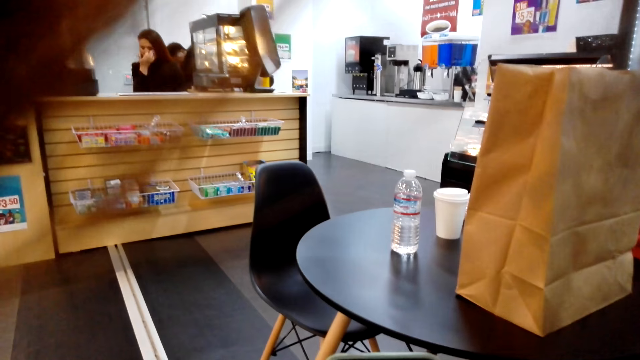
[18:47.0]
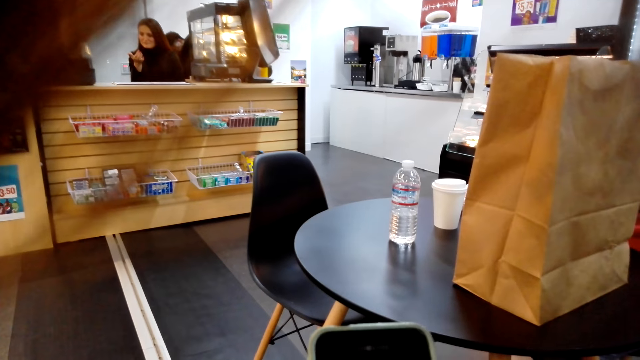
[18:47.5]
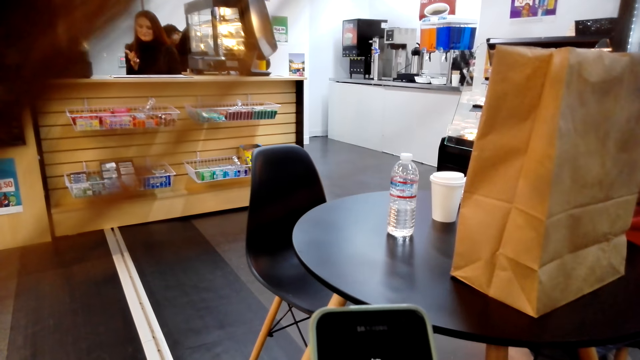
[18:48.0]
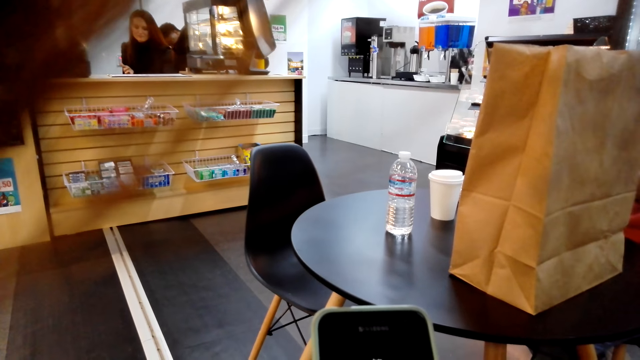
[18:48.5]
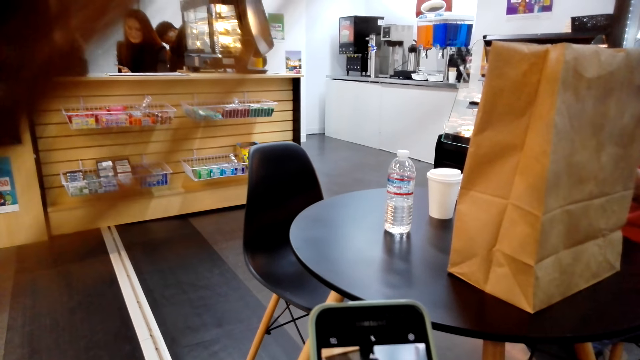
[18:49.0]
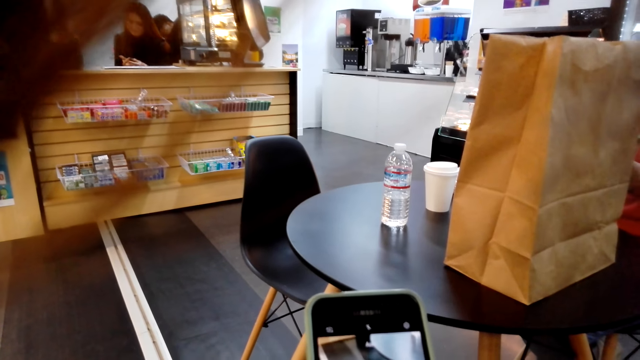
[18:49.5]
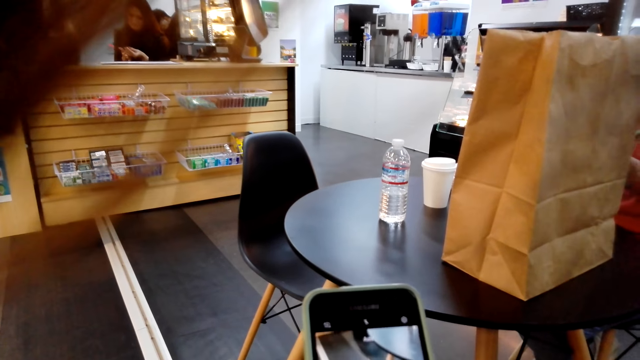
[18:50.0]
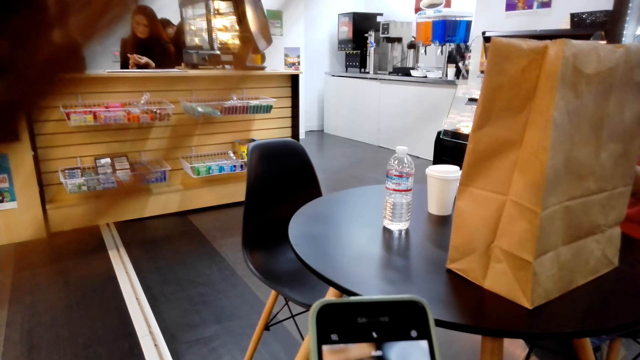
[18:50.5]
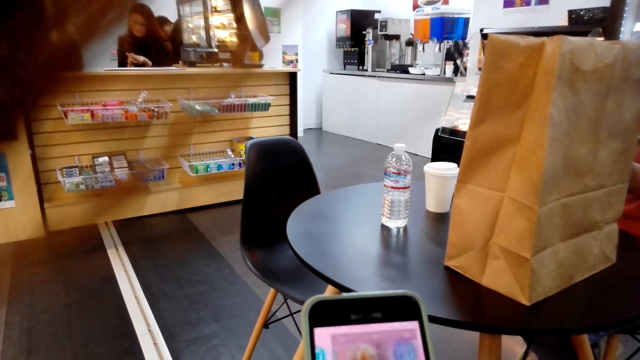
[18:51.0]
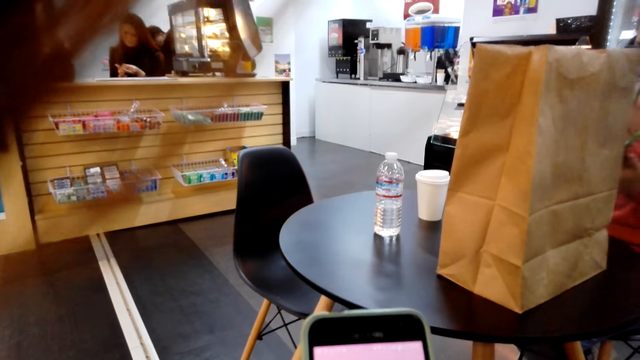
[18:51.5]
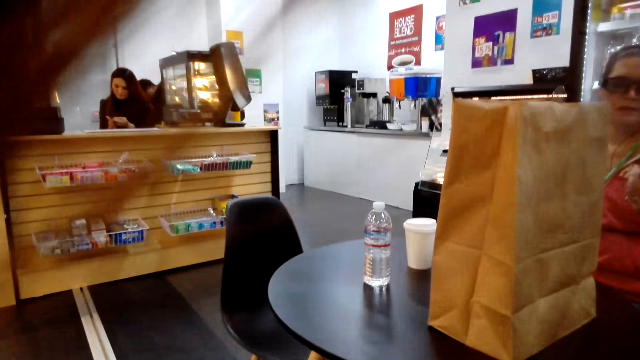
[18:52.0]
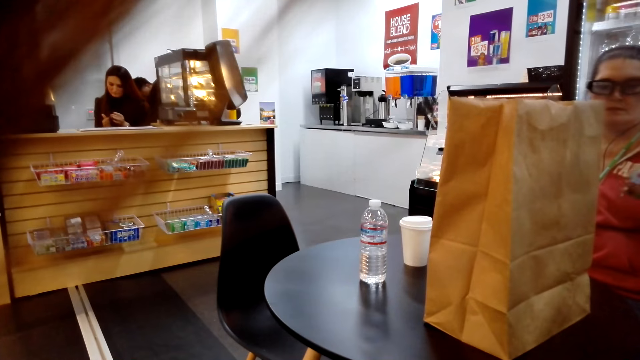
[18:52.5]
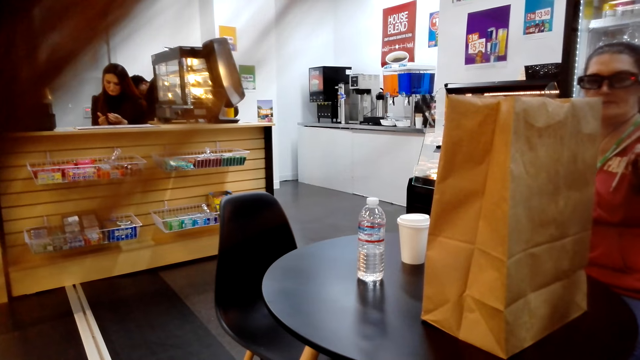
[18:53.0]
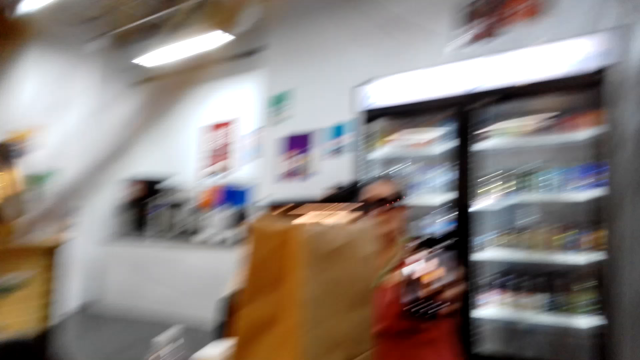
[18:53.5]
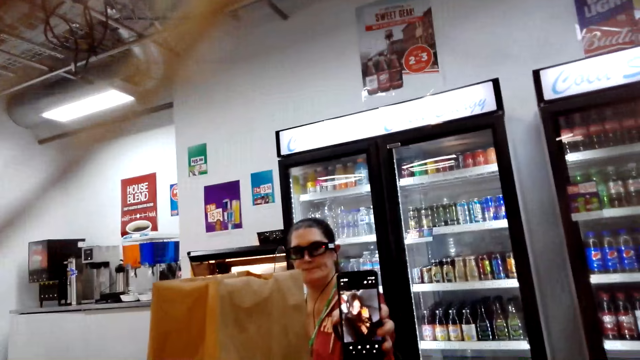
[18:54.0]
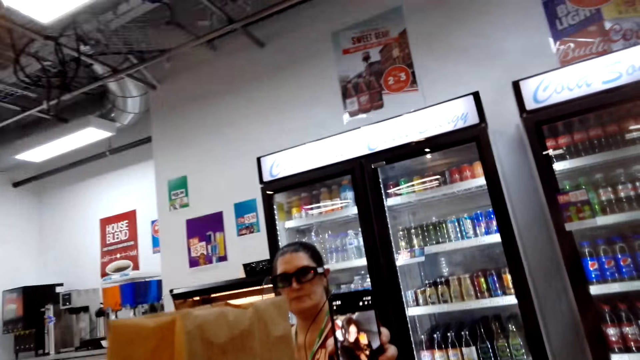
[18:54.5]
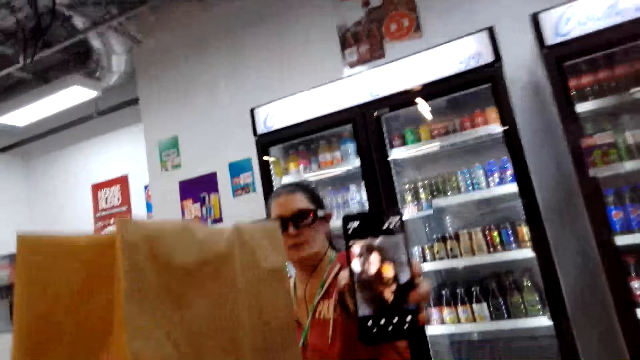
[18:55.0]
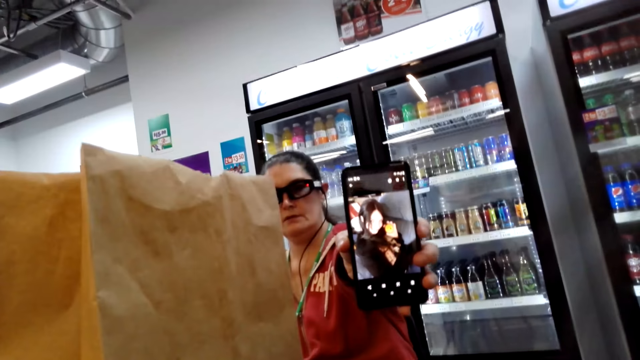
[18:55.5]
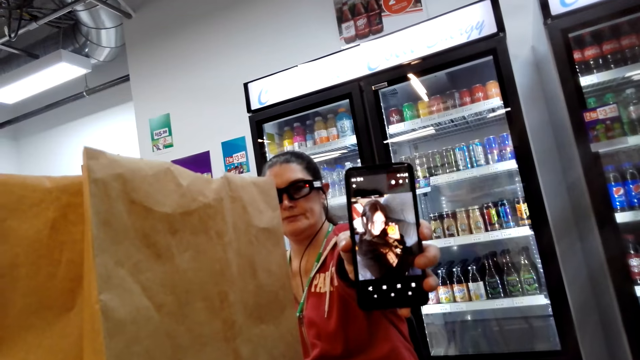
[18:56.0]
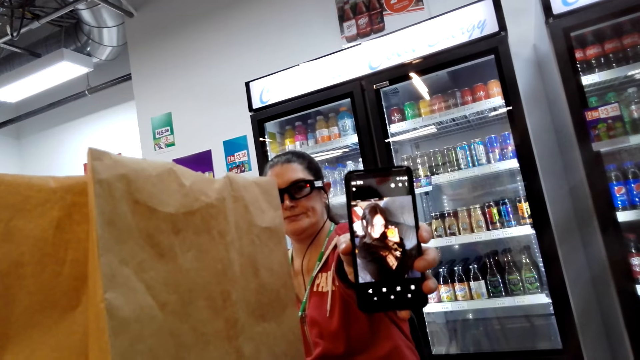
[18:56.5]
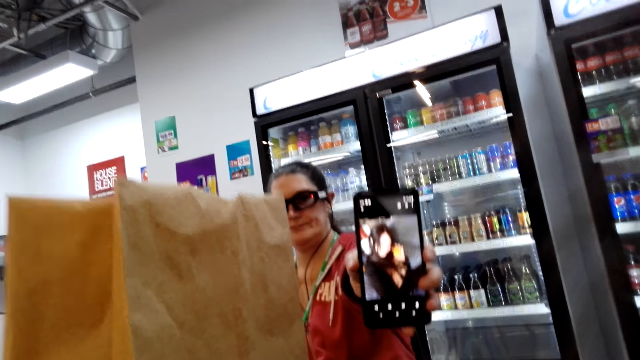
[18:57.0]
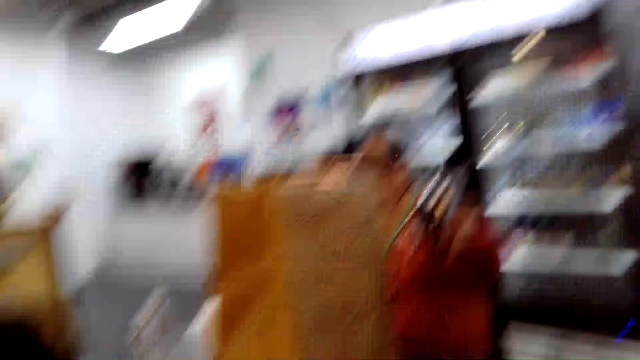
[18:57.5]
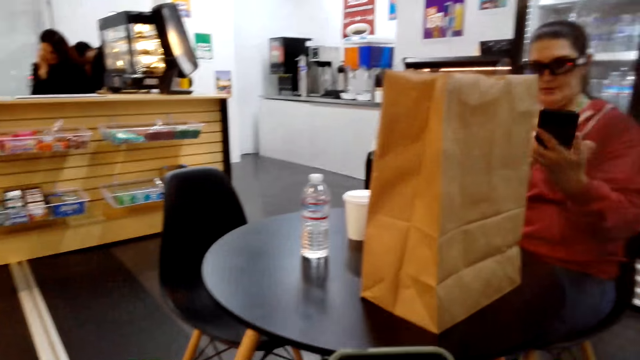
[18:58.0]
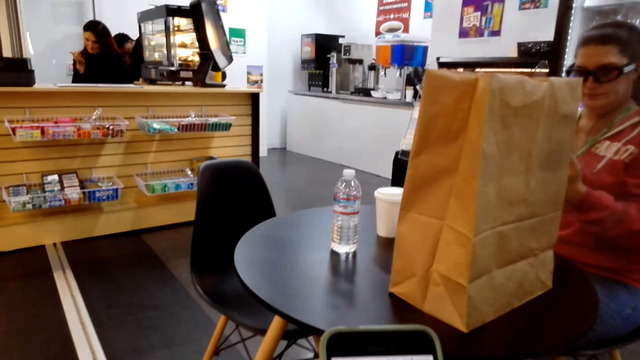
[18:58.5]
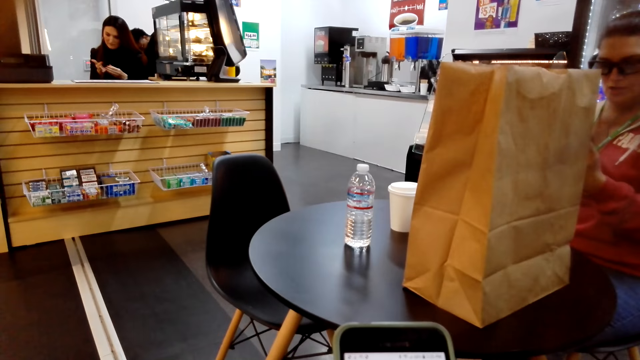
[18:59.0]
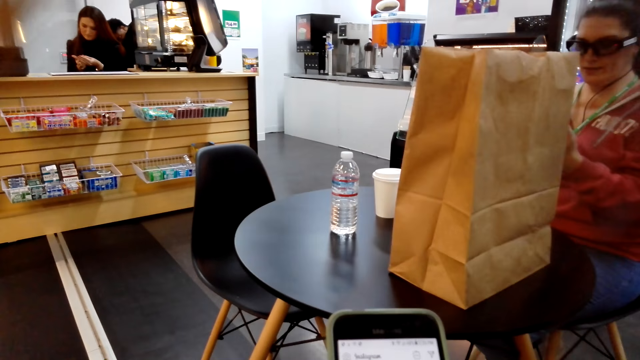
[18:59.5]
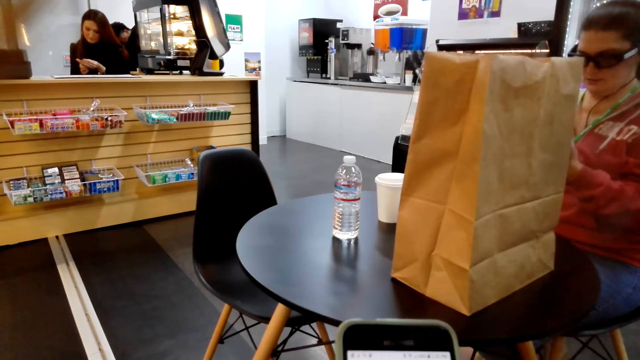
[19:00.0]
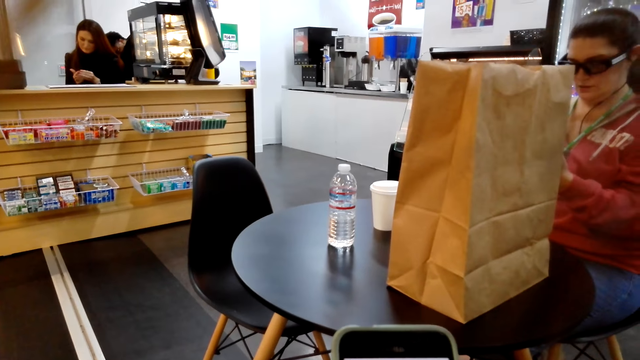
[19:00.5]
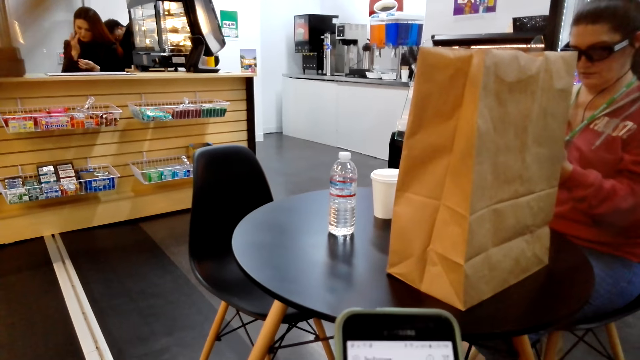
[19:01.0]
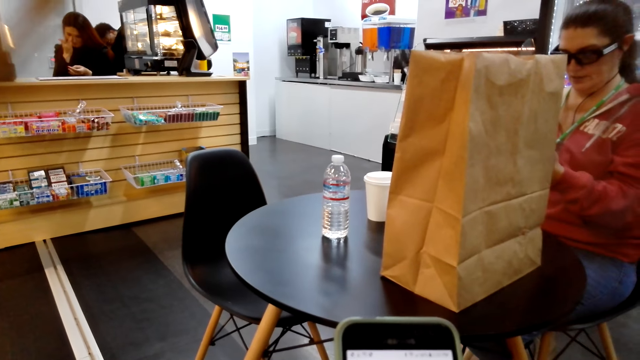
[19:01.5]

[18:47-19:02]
The camera wearer operates a phone. A woman lifts a phone towards the camera wearer. The woman shows the camera wearer a picture on the phone. The camera wearer views the picture on the phone. The woman adjusts the phone. The camera wearer and the woman operate phones.

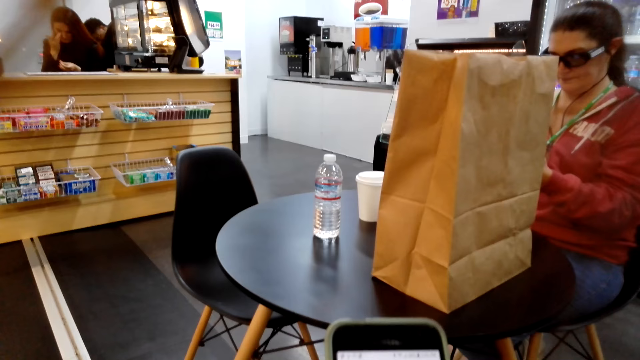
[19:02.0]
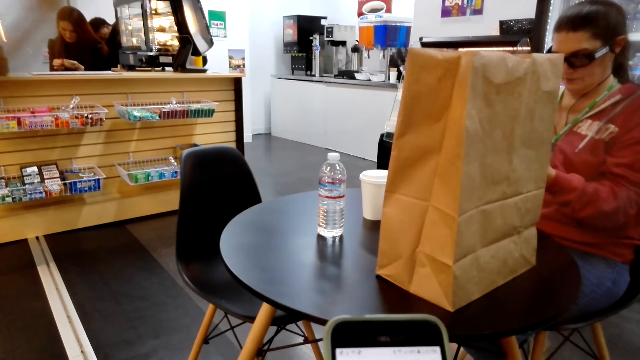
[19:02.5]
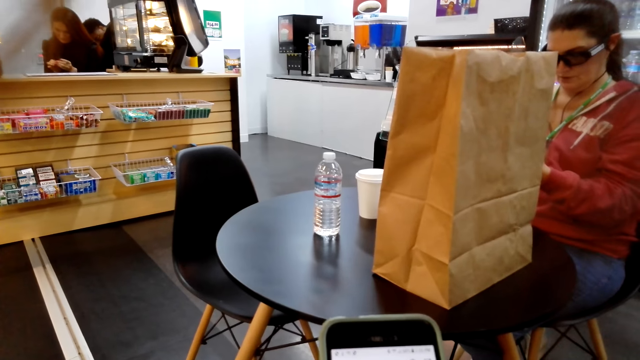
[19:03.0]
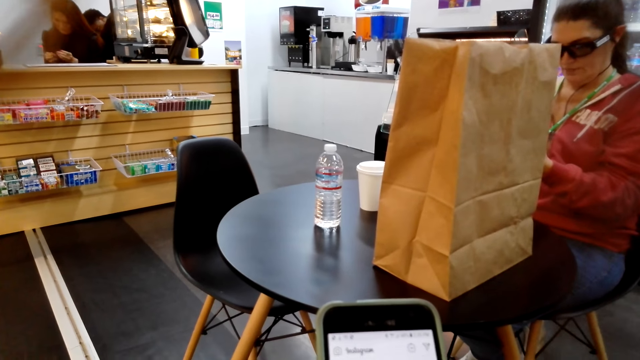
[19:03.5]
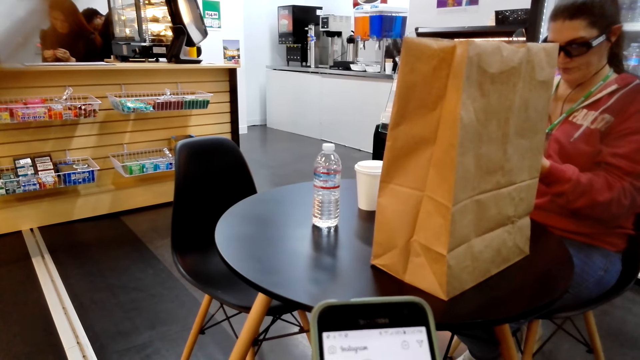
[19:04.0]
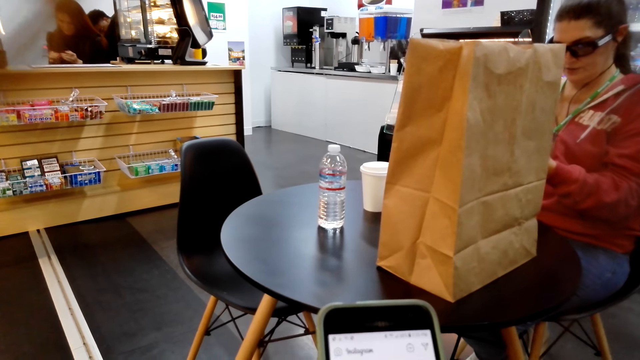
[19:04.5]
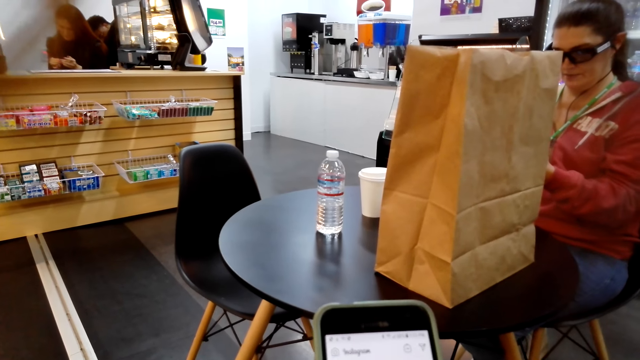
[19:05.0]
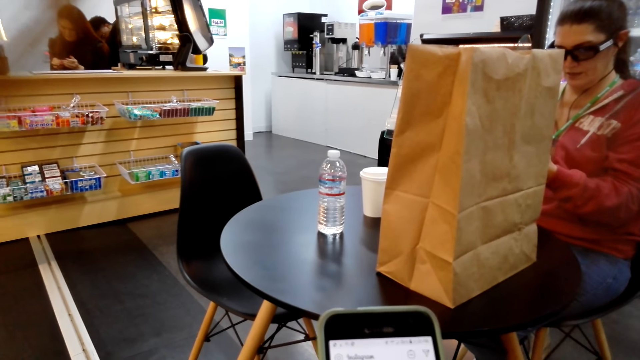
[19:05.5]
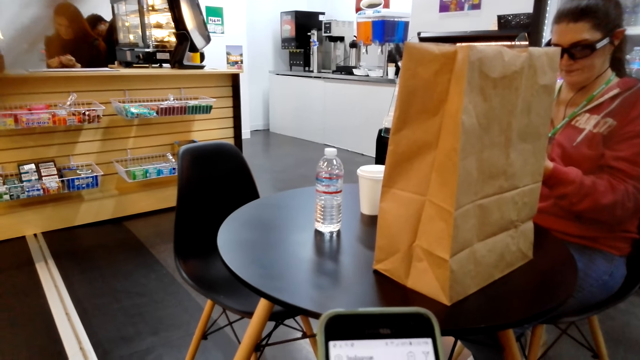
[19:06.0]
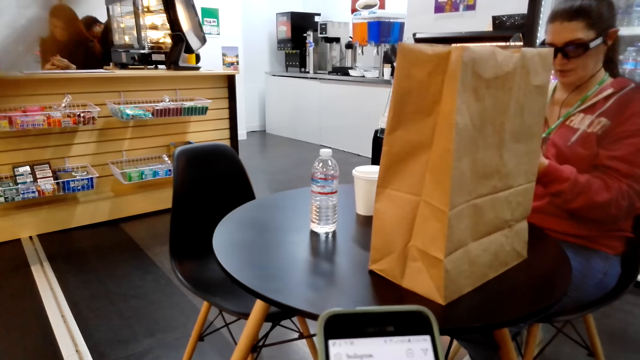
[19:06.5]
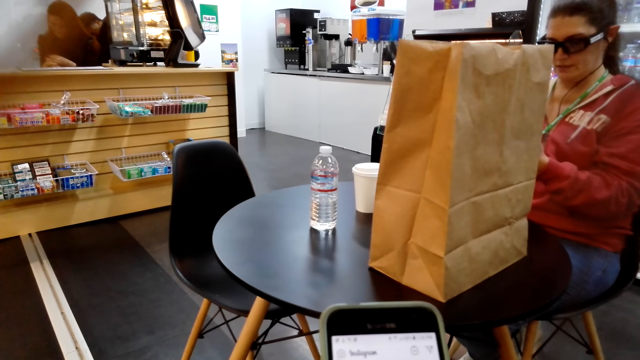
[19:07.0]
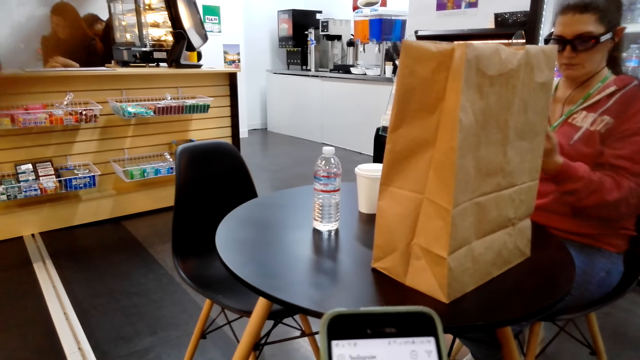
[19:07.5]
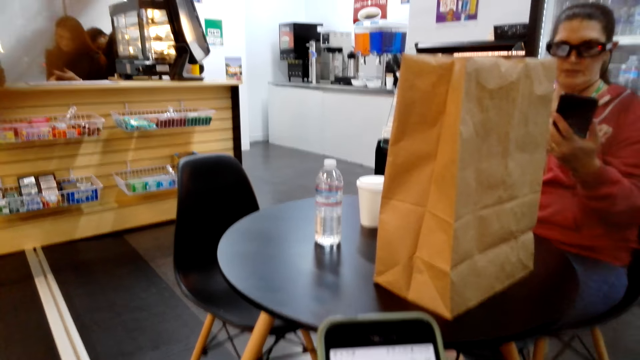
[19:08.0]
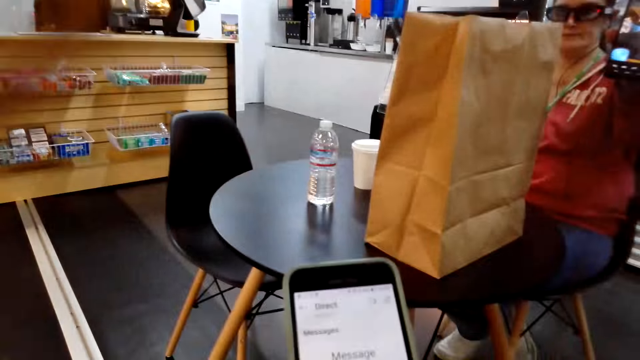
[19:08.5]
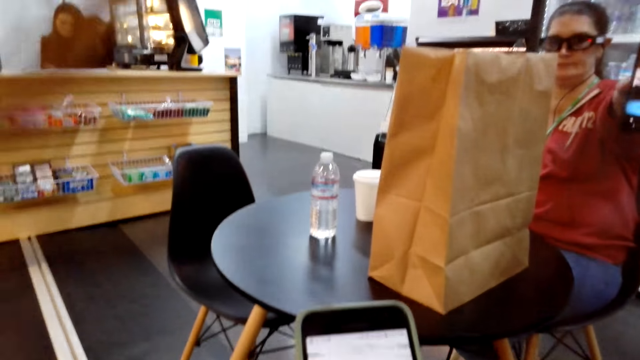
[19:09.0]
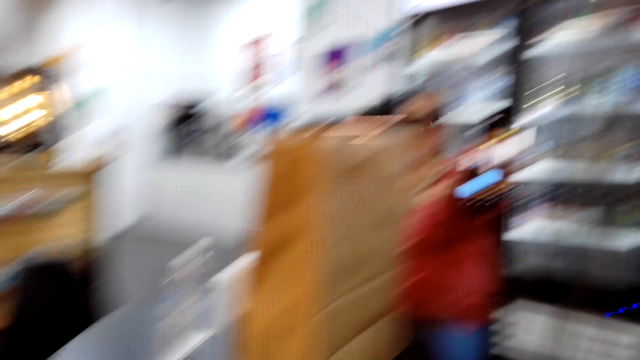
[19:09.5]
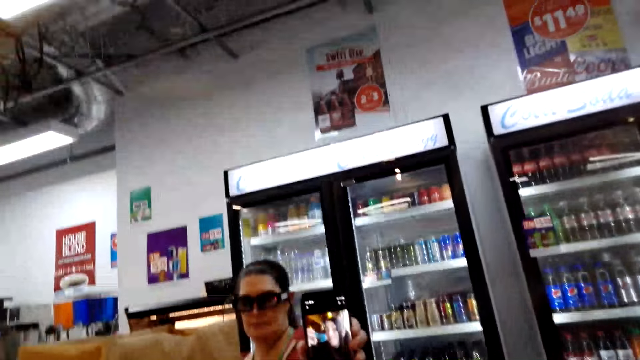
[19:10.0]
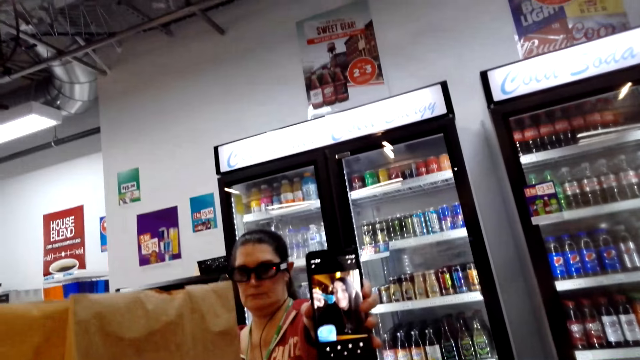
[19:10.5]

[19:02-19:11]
A woman lifts a phone towards the camera wearer. The woman shows the camera wearer a picture on the phone. The camera wearer views the picture on the phone.
